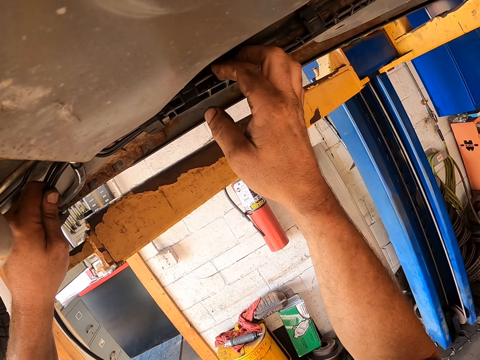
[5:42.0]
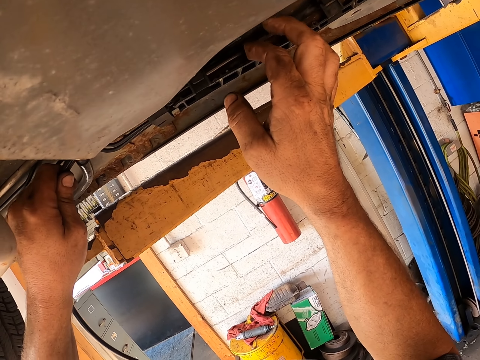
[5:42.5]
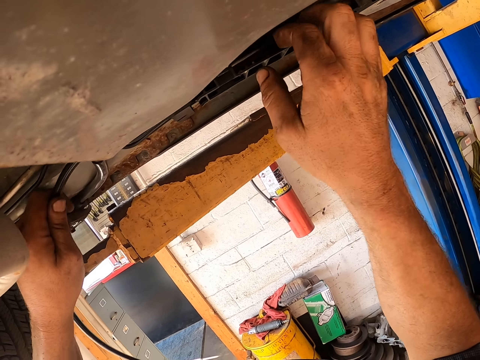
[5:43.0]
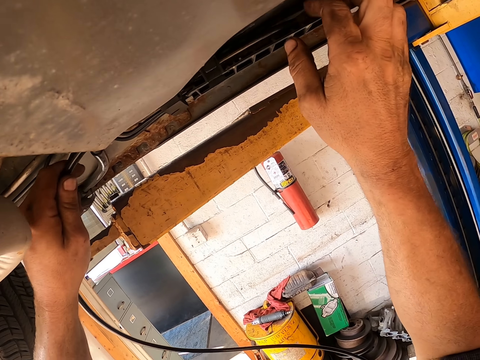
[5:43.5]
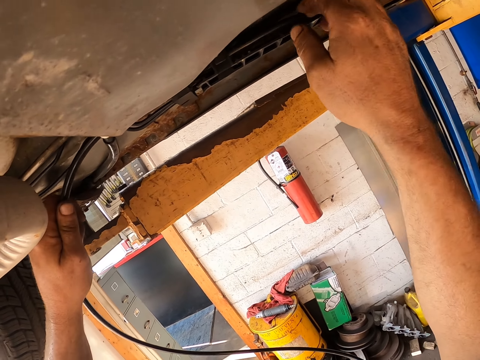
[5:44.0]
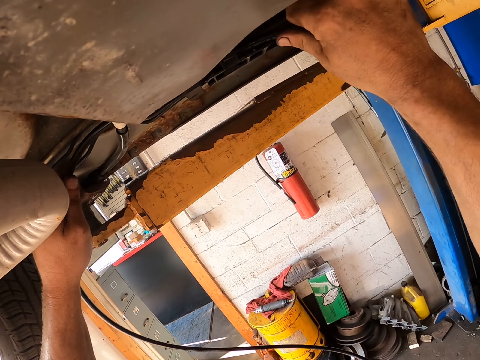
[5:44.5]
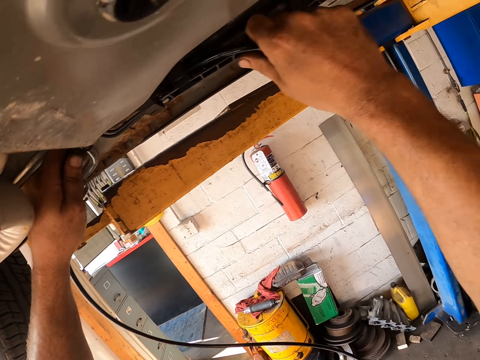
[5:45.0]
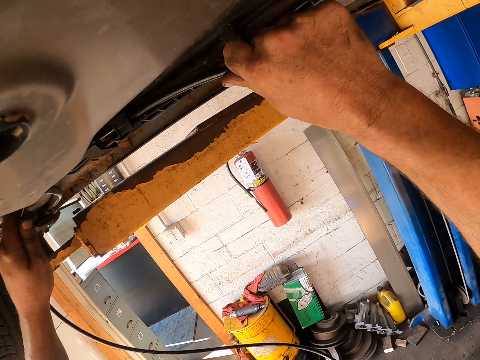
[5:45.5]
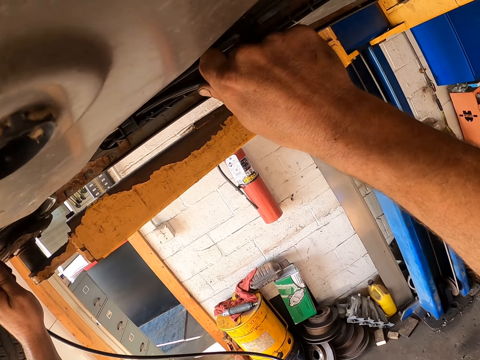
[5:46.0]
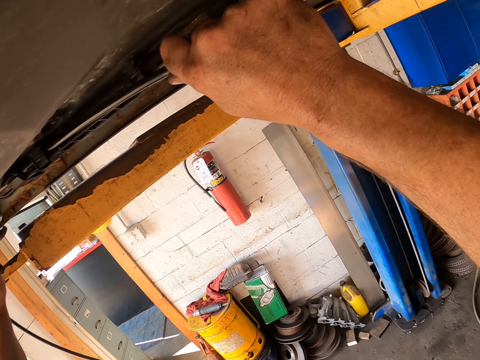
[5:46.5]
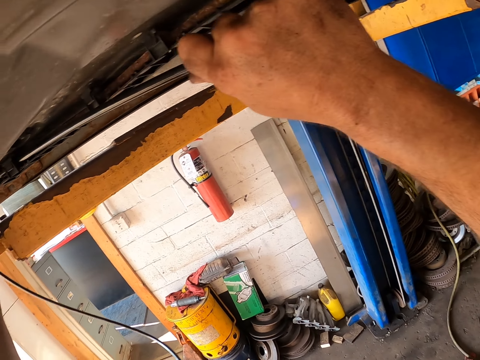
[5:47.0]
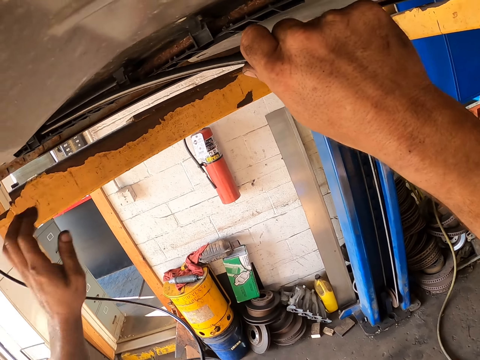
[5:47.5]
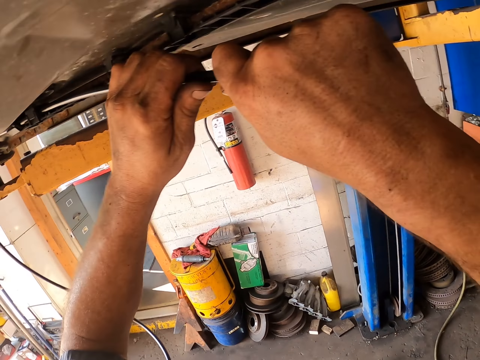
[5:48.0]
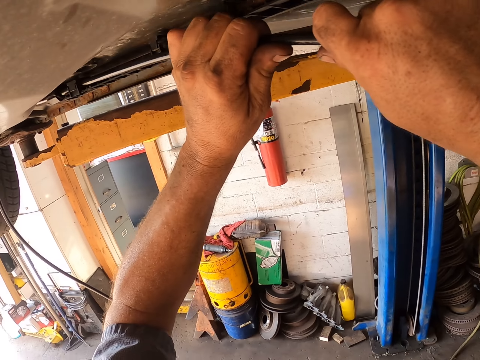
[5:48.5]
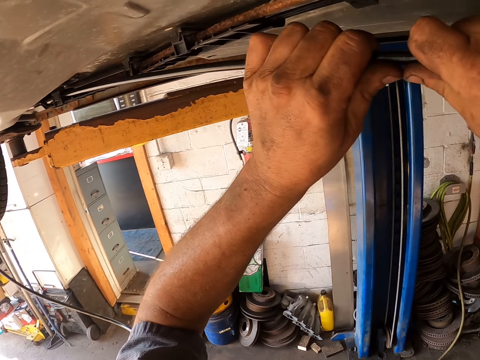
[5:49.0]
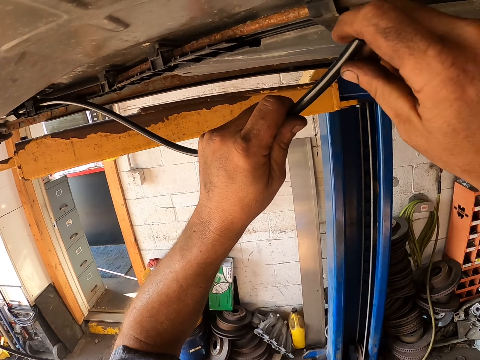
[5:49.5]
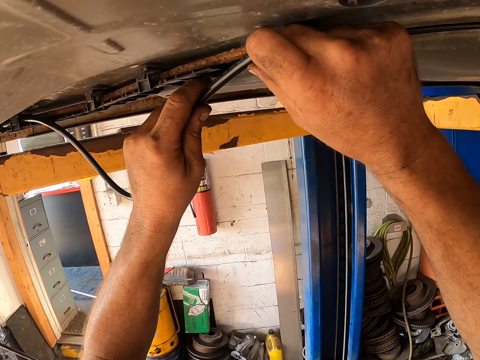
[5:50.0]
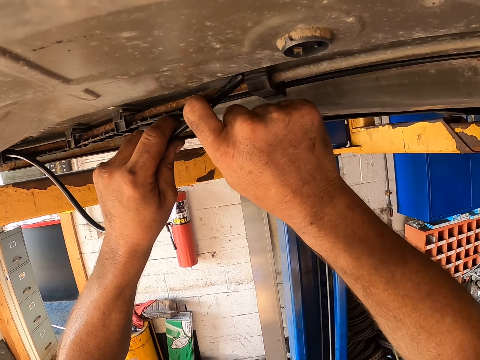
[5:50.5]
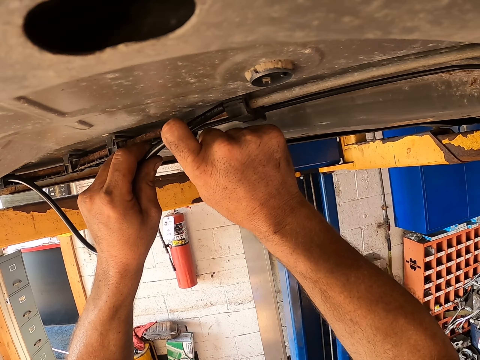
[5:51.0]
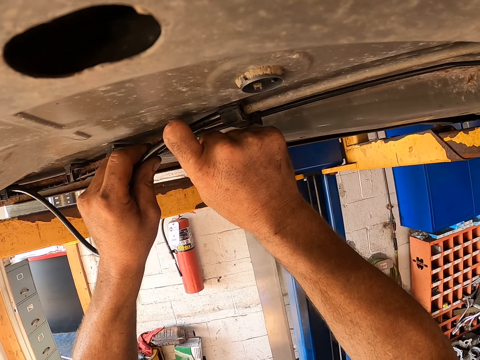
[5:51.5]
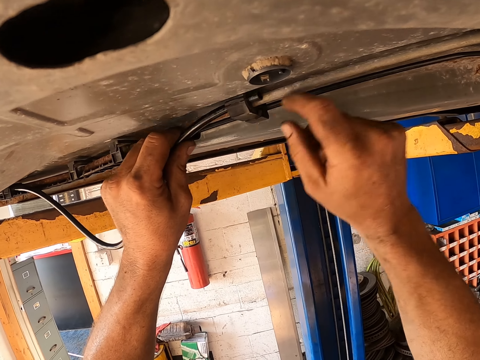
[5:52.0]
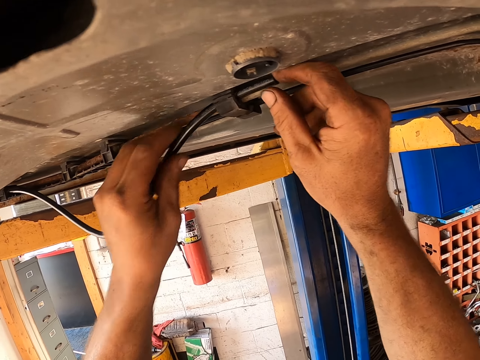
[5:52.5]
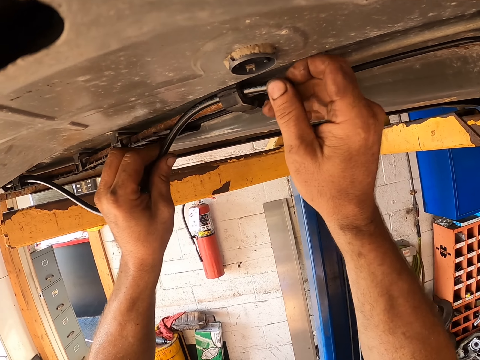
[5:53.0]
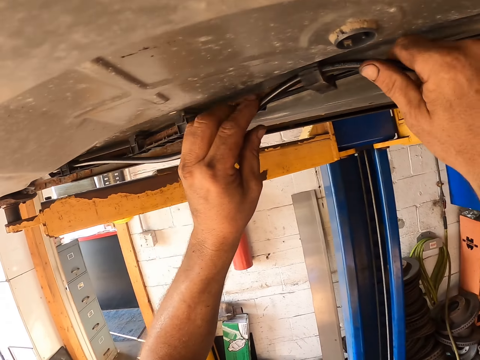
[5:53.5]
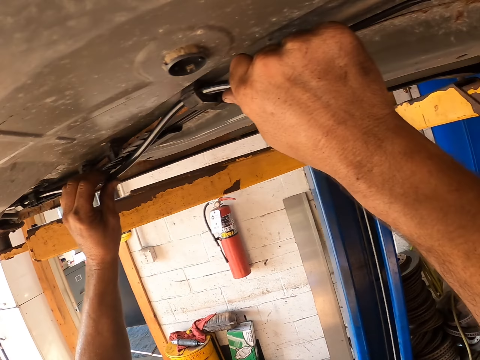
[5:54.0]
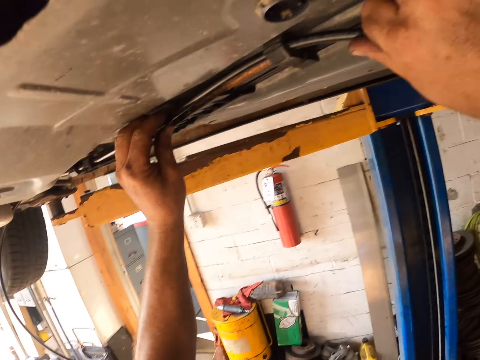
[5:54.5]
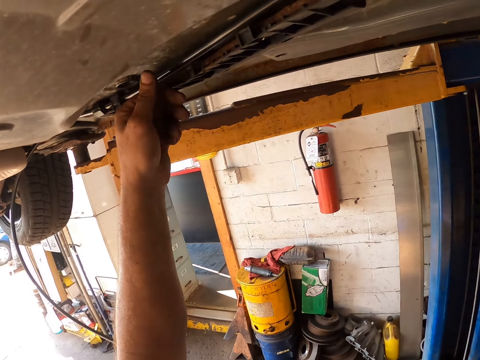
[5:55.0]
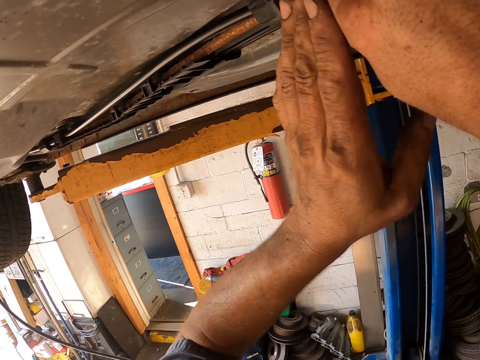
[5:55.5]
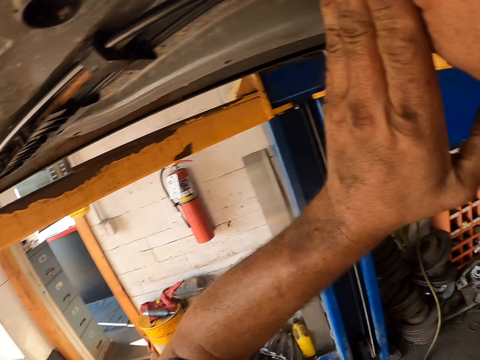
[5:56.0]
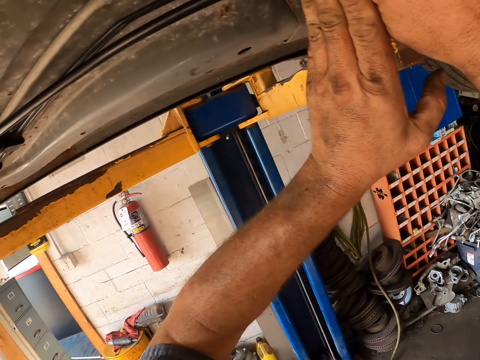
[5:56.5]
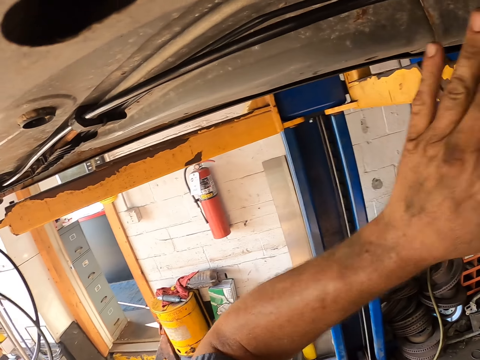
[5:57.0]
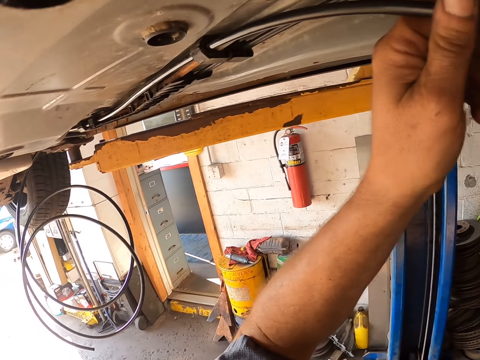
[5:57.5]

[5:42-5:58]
The camera wearer pulls the cable. They insert the cable below the car. They pull the cable.

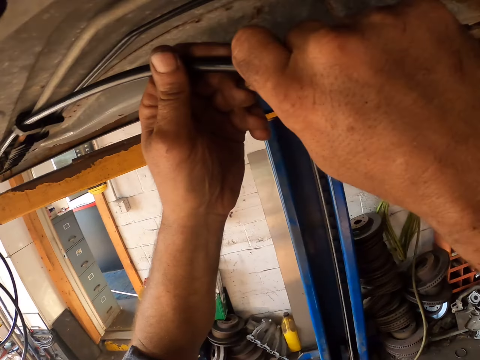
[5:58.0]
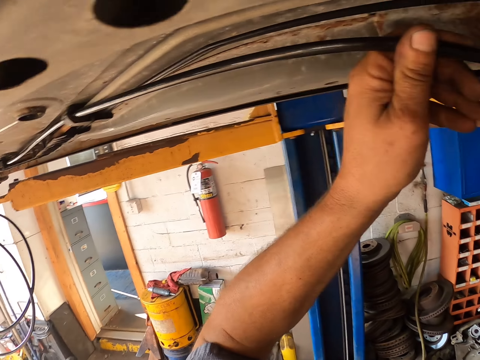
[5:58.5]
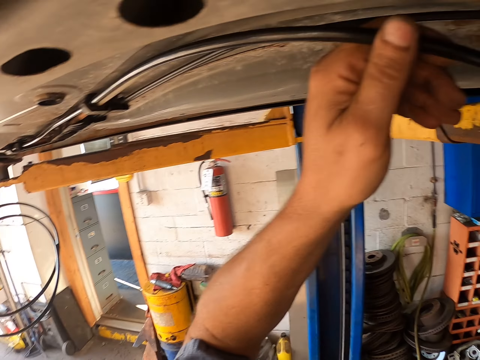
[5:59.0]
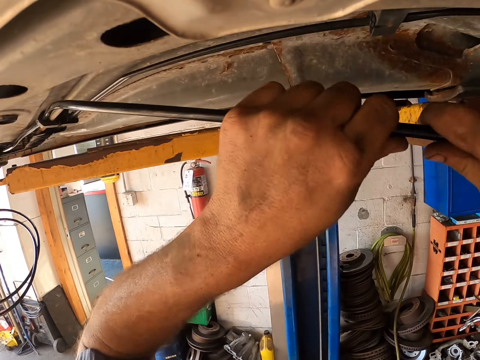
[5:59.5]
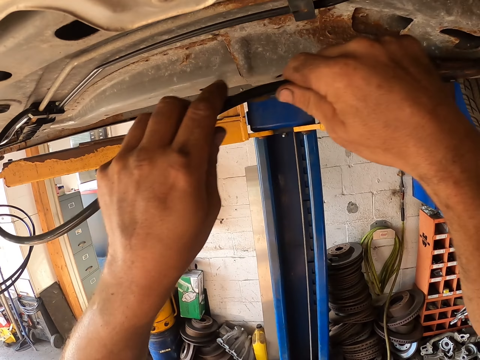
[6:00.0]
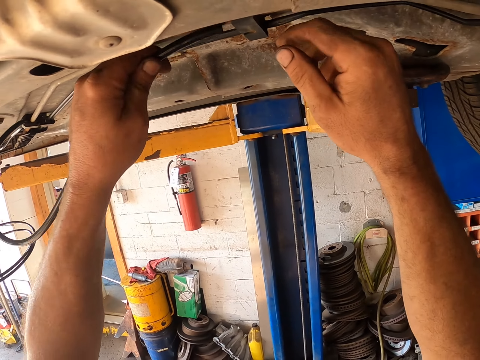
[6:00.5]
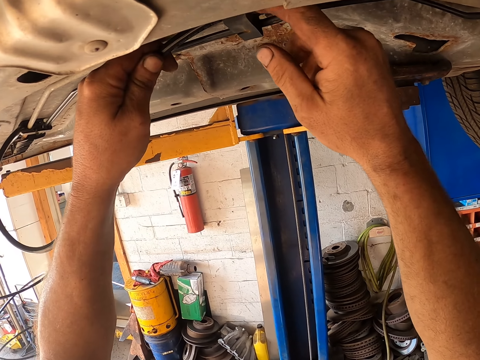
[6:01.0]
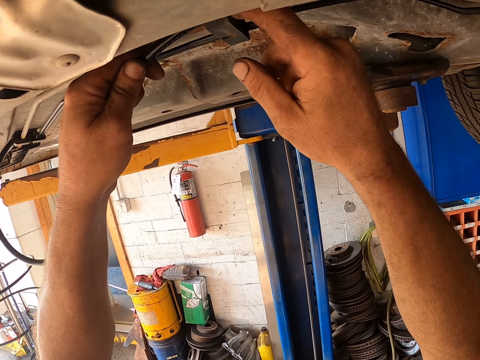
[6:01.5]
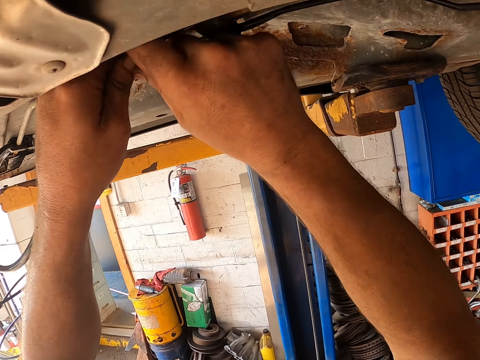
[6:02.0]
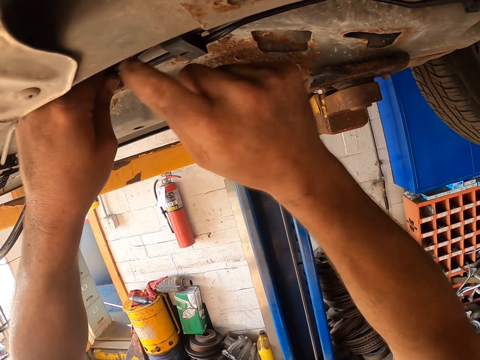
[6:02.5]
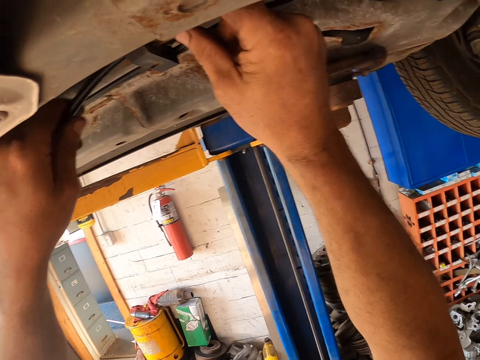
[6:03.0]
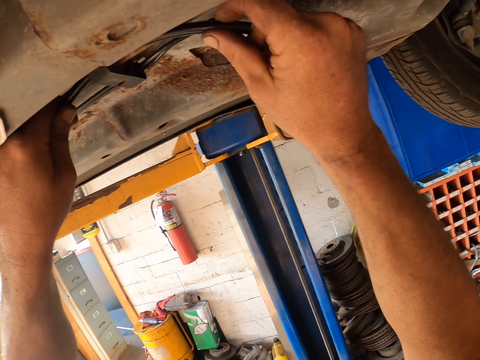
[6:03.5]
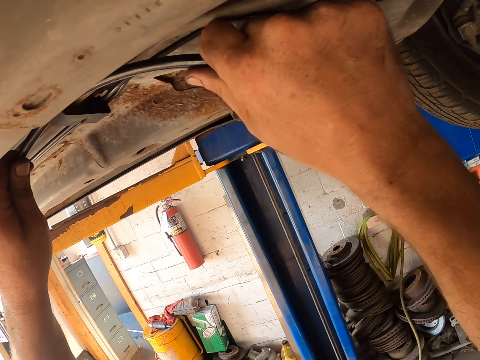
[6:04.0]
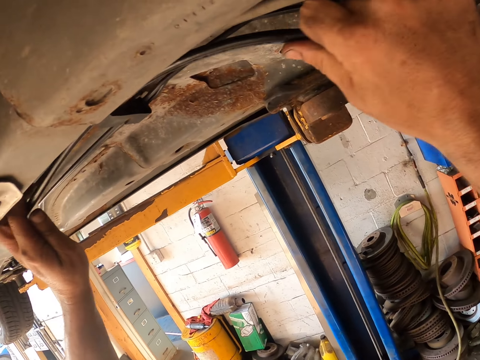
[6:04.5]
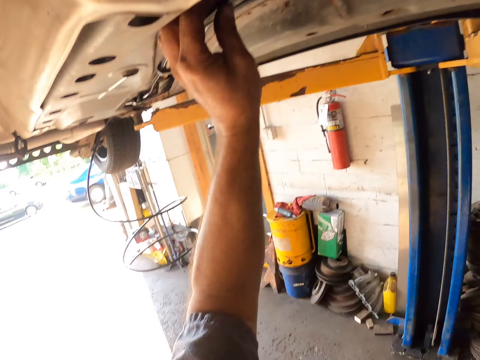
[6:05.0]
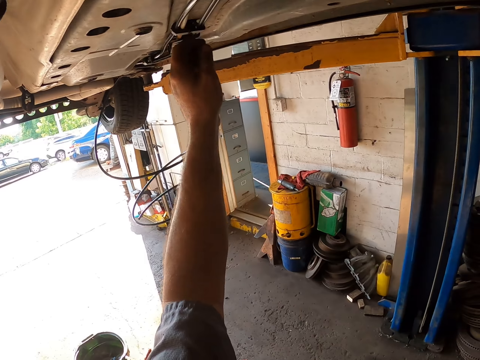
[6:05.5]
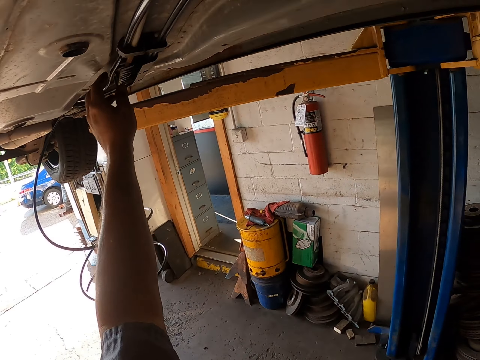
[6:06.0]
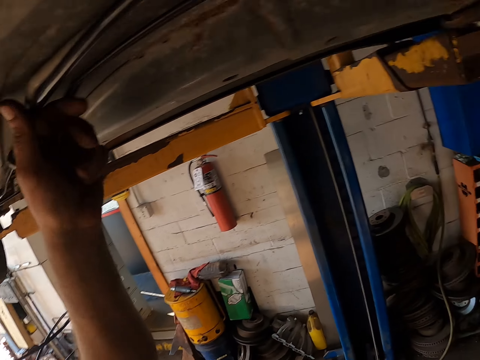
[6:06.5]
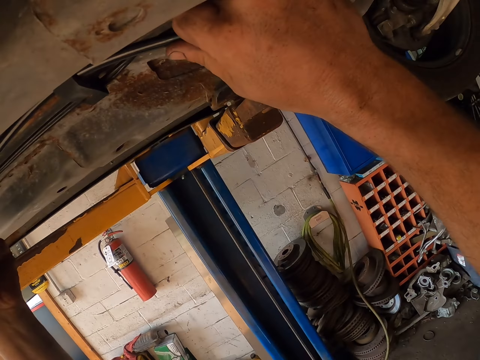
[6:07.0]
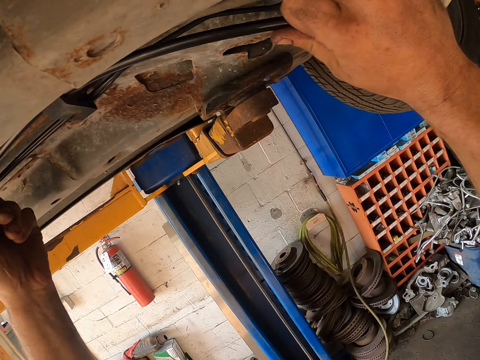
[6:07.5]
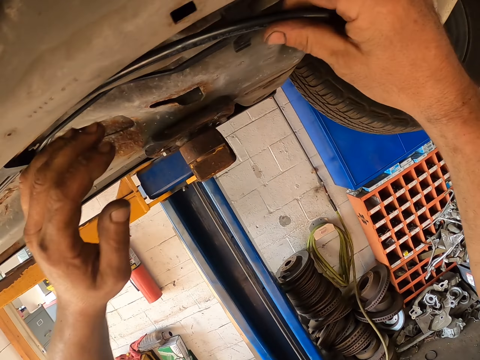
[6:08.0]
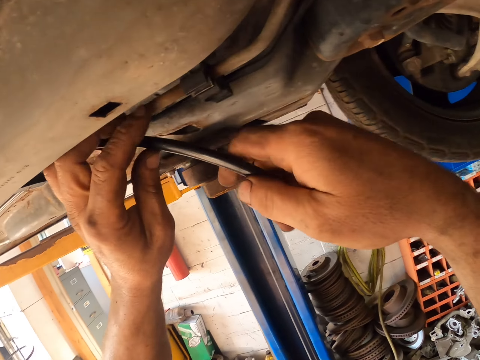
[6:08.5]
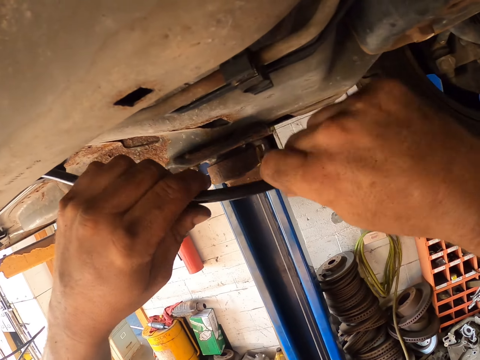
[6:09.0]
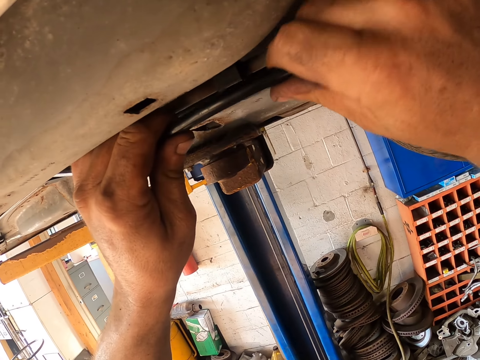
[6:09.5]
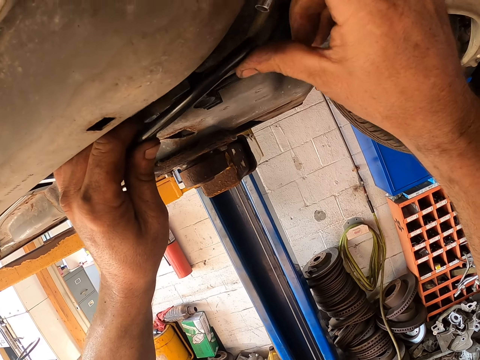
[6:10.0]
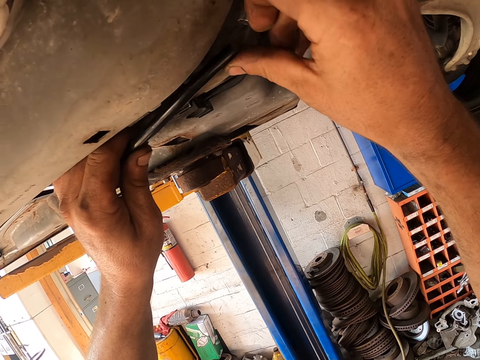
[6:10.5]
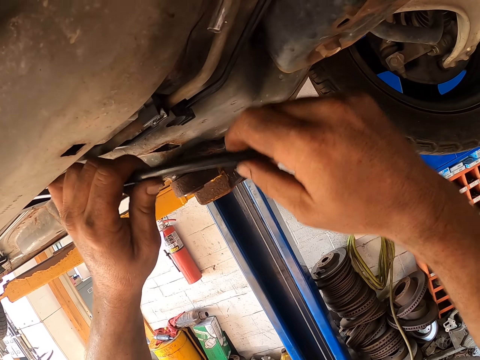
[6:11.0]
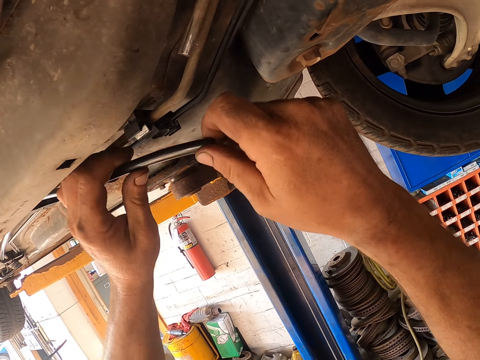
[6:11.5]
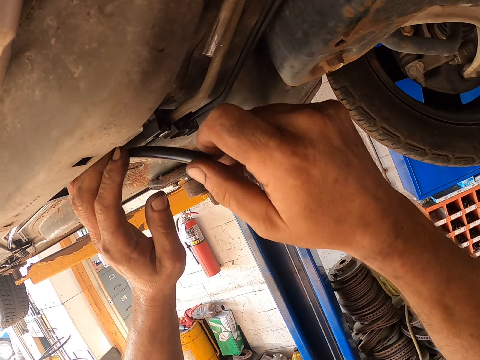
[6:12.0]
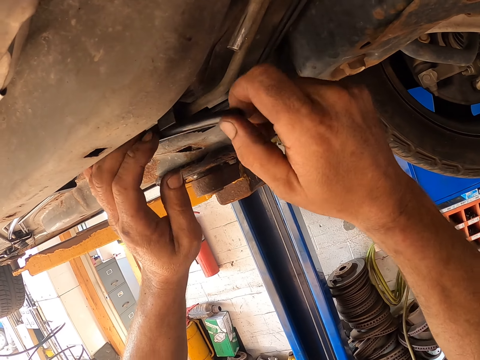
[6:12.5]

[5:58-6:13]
The camera wearer inserts the cable below the car. They pull the cable.
